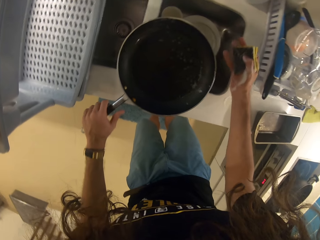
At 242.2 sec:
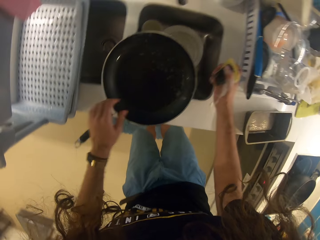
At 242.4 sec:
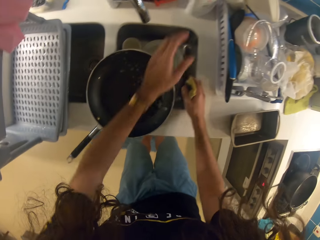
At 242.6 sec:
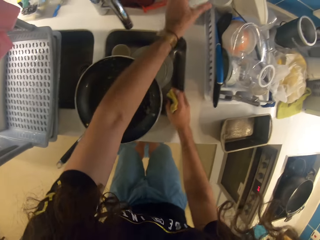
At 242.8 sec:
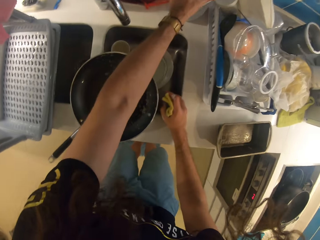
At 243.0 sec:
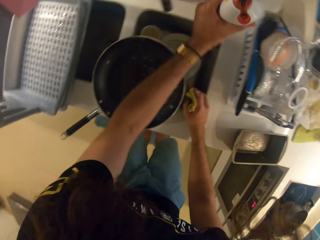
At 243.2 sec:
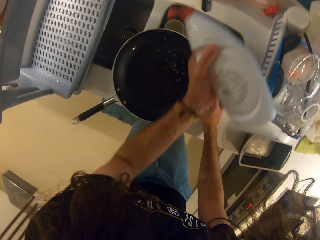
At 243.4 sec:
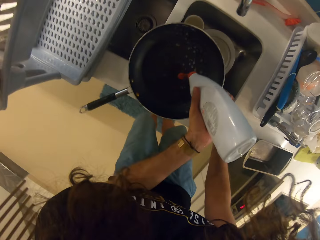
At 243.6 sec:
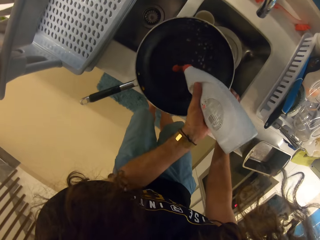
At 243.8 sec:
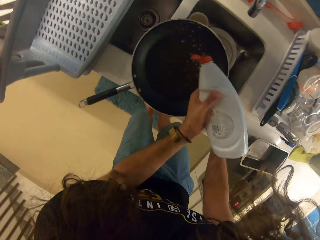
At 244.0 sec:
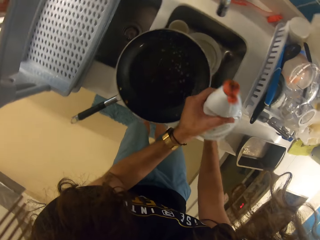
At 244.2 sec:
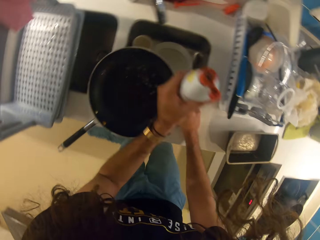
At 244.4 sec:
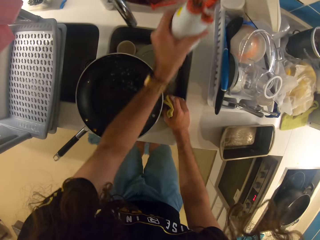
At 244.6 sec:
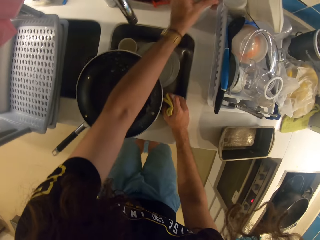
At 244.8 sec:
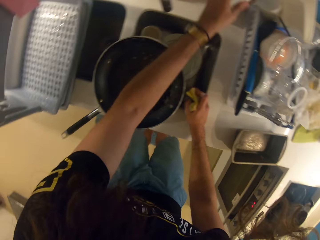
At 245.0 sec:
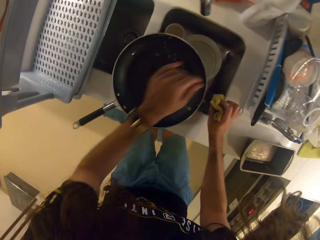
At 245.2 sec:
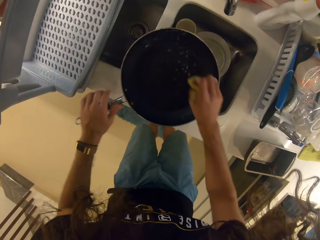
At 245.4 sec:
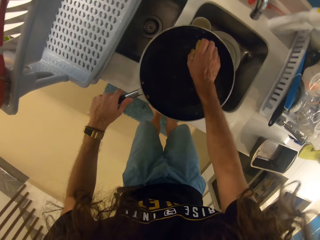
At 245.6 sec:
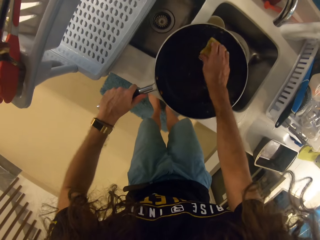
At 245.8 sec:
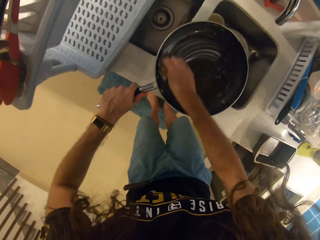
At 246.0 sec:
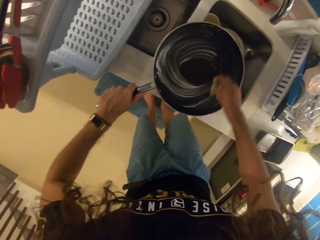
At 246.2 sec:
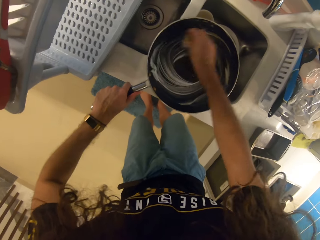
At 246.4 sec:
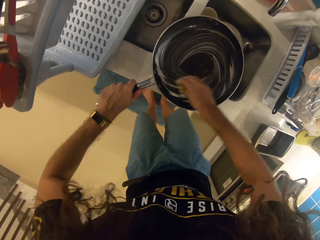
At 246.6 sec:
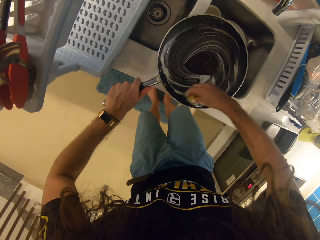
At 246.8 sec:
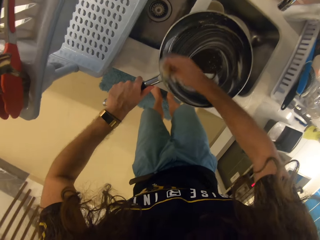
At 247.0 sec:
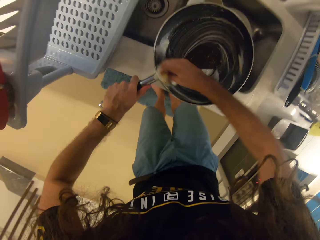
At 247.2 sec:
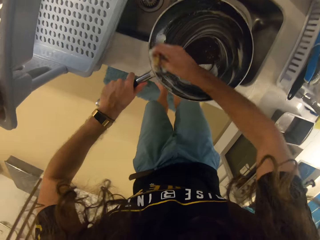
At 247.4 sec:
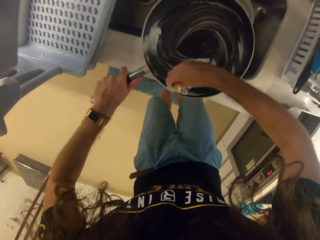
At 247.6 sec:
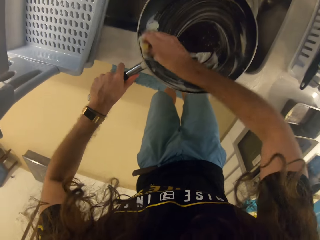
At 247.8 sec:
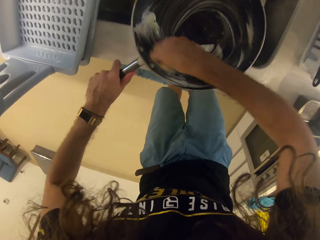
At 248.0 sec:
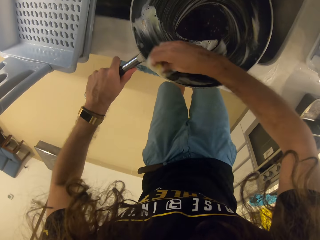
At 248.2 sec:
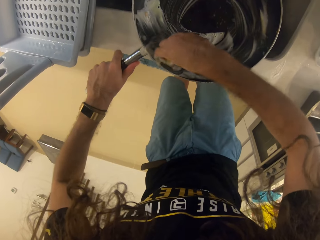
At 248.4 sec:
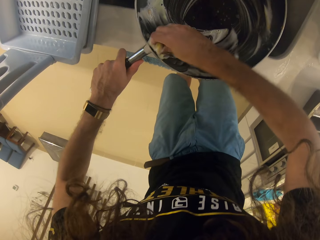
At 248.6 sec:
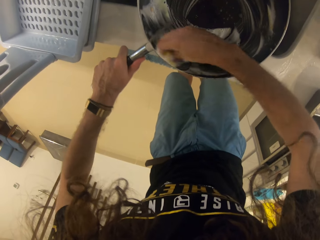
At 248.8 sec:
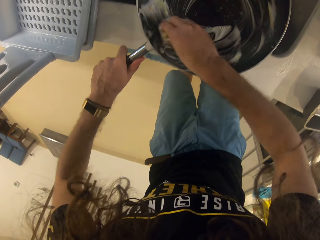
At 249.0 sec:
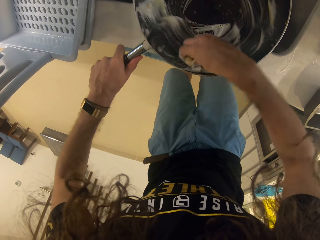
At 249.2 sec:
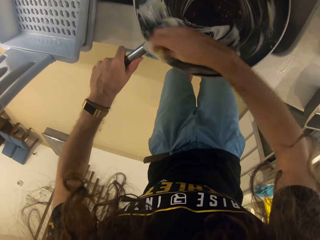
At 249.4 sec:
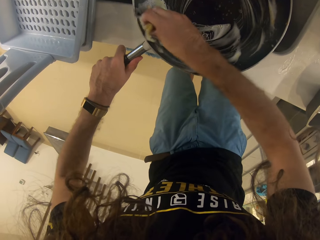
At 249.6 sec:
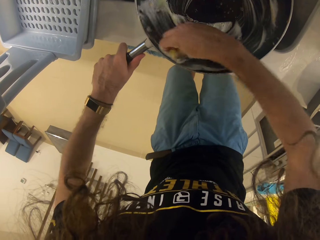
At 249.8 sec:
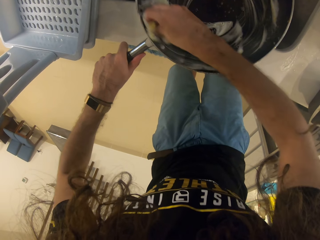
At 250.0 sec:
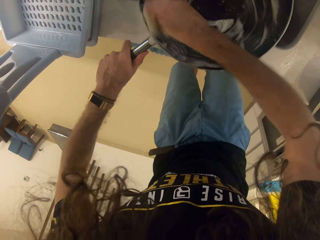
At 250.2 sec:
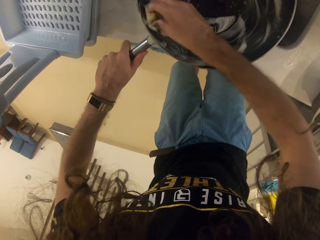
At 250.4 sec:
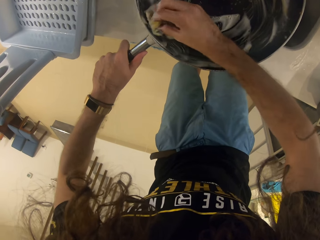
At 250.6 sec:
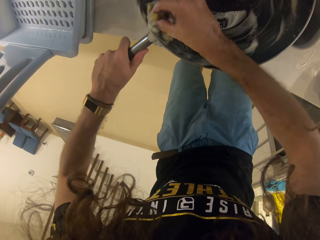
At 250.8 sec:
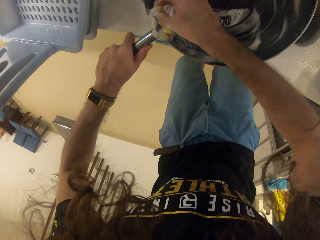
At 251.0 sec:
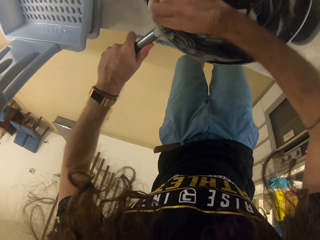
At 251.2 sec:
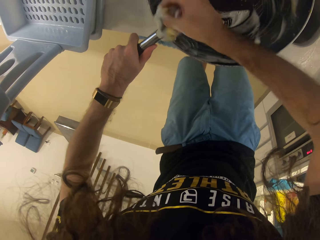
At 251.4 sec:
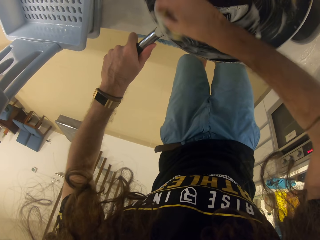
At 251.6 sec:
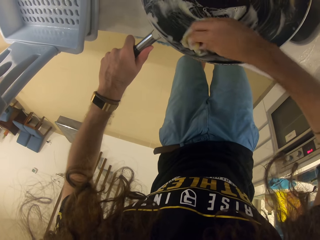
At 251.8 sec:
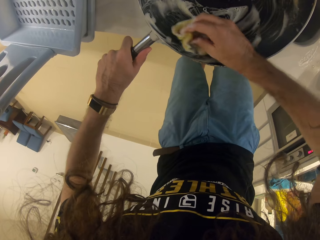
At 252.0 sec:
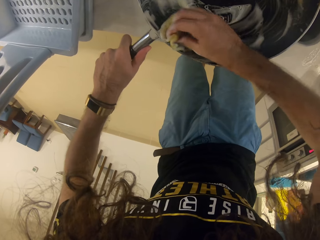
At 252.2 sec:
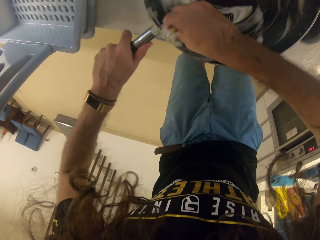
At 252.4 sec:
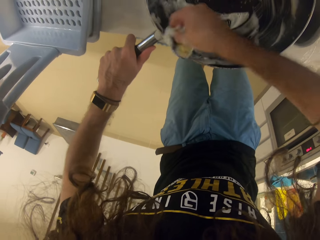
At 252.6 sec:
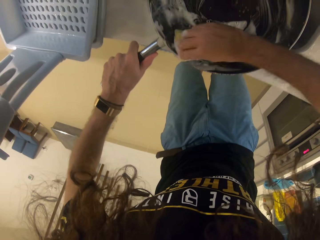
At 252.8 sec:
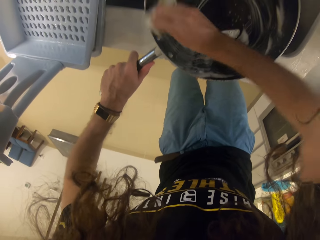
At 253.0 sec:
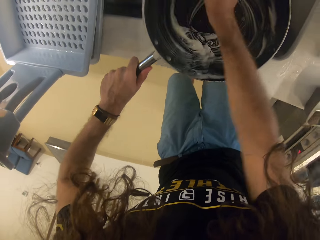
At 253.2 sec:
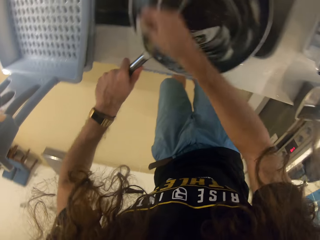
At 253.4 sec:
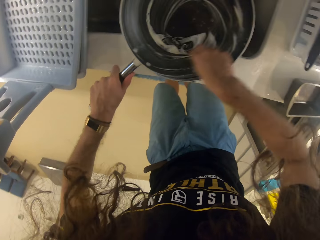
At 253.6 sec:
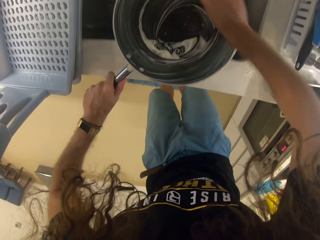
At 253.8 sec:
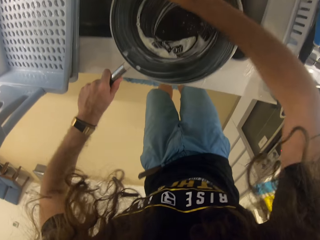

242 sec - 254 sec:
The camera wearer pours the liquid on the dish washing sponge in the frying pan. They wash the frying pan with the dish washing sponge.

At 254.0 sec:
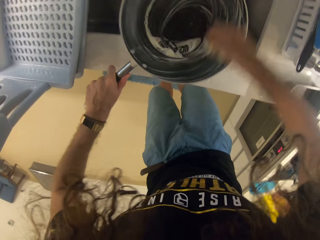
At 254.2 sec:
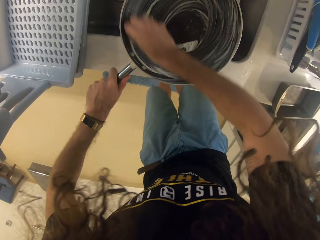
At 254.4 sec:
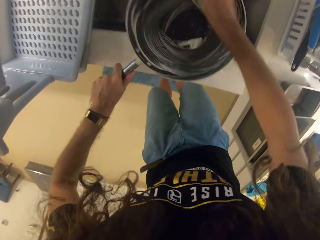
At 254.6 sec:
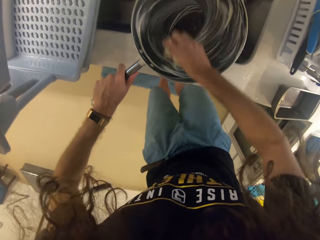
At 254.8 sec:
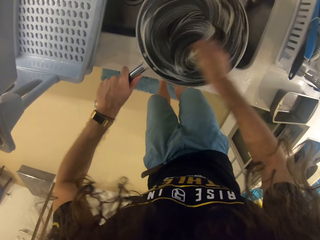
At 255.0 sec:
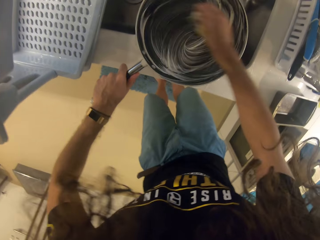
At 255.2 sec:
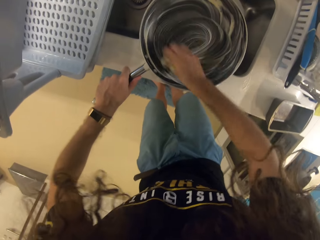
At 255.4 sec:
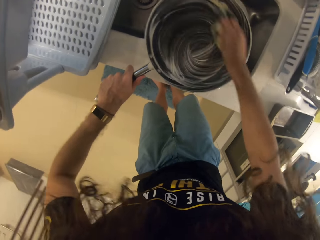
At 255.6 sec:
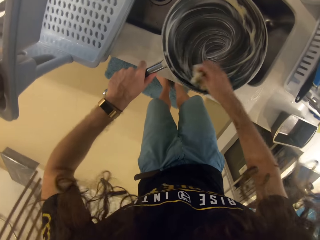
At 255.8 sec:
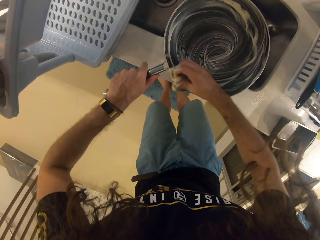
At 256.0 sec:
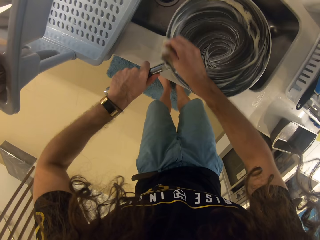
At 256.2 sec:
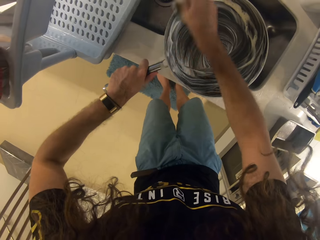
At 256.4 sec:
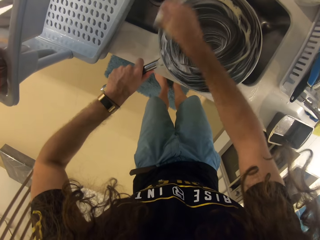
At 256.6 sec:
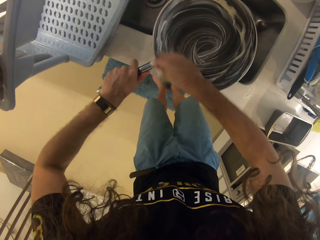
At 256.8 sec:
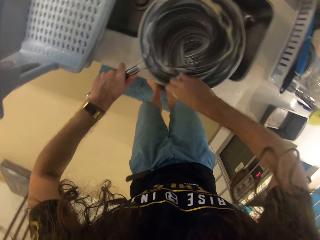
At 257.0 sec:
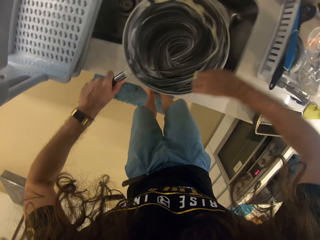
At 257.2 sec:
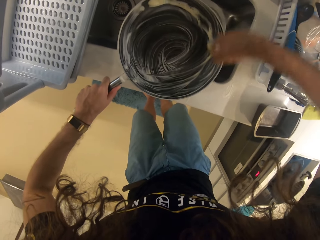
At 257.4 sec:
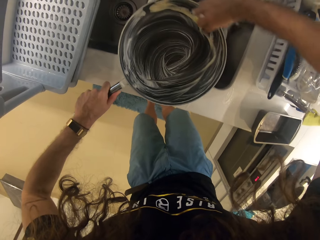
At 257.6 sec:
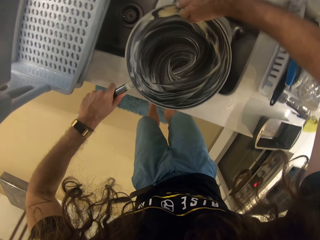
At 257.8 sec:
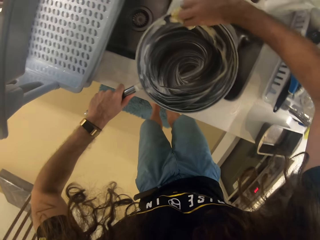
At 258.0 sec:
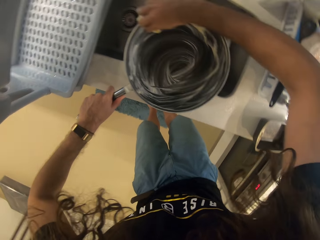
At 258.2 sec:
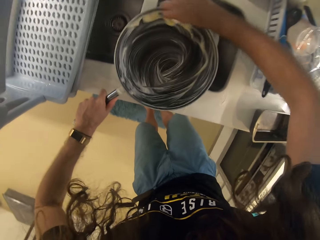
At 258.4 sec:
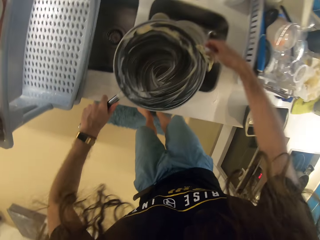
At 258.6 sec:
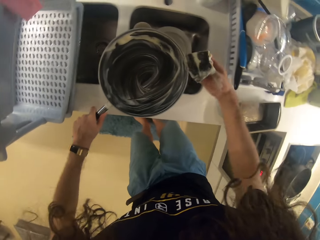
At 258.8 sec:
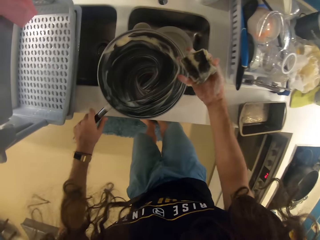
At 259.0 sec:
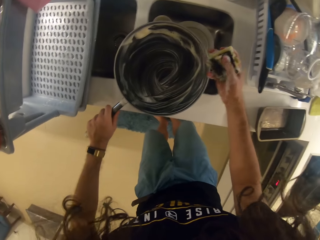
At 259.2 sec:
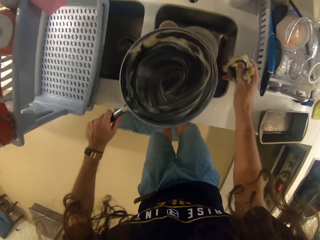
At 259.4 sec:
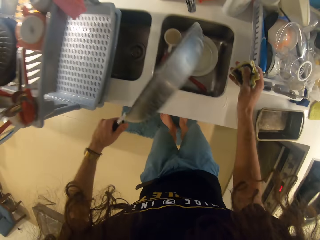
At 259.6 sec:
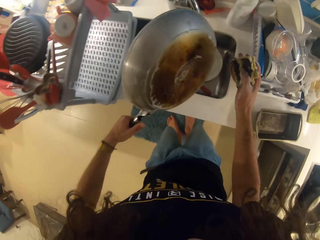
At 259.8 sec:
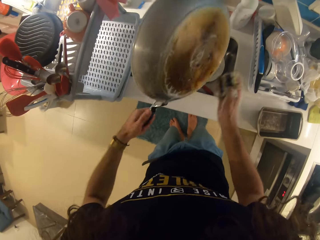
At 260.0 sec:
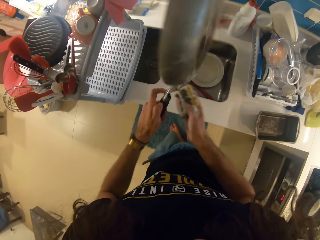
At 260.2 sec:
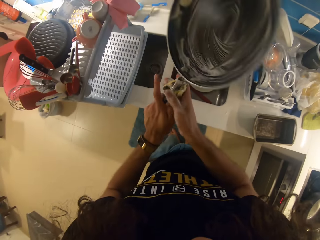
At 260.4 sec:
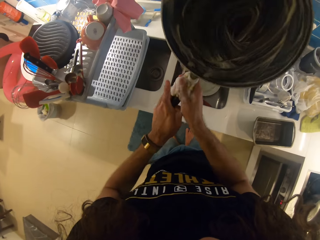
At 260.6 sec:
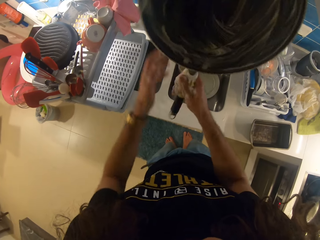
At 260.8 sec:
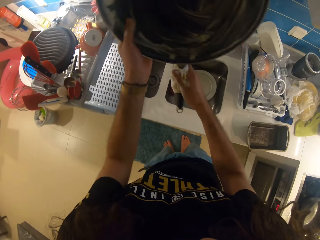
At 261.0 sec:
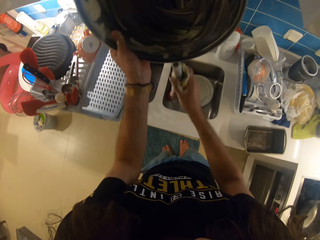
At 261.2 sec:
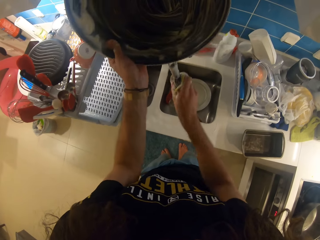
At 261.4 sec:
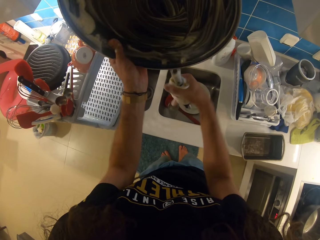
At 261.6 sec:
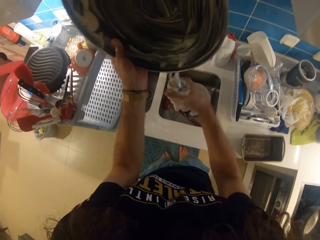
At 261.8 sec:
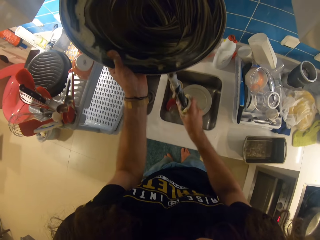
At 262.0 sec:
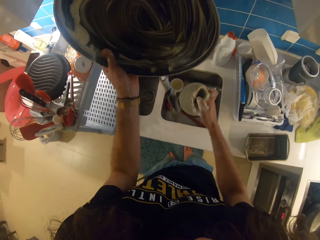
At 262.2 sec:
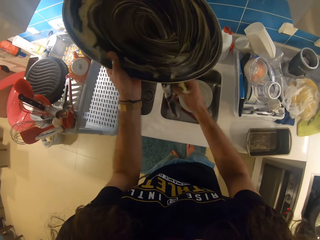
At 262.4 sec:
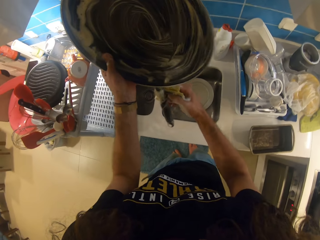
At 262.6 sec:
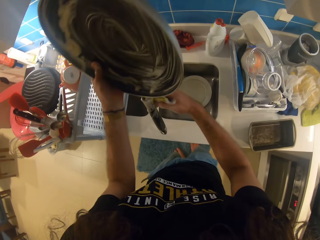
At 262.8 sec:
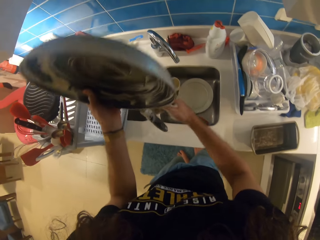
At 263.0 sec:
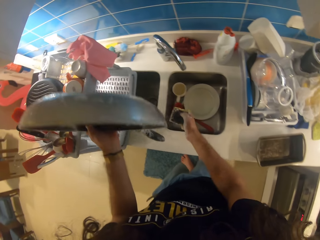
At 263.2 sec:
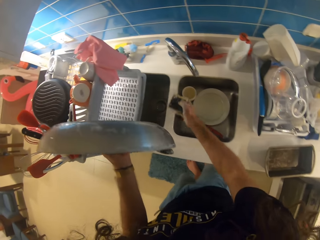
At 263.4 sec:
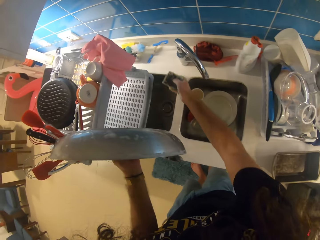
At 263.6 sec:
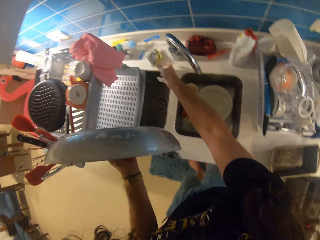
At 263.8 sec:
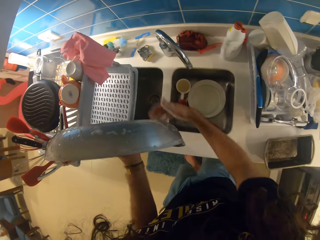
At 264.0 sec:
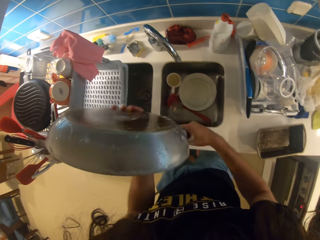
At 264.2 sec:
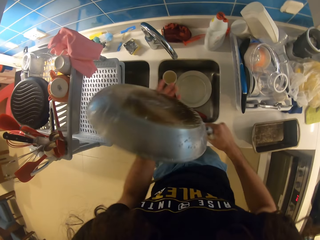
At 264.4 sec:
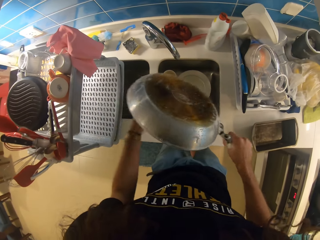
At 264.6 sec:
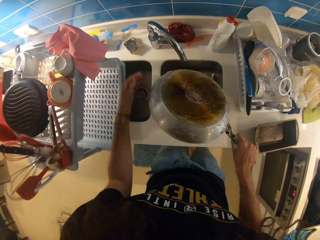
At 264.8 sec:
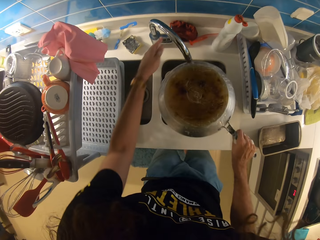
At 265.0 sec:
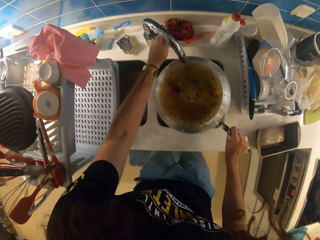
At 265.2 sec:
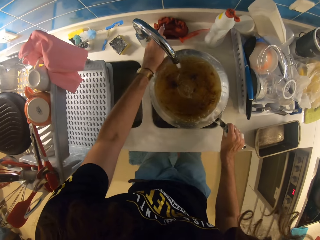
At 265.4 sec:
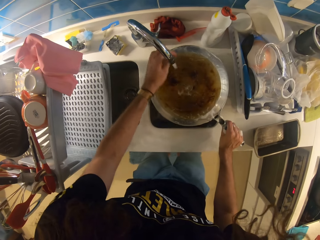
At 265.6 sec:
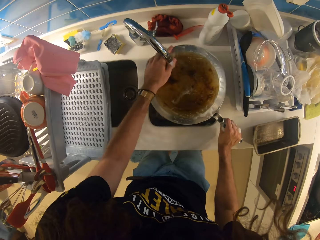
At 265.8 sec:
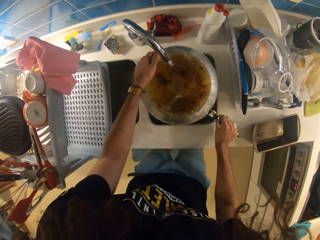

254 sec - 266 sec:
The camera wearer puts down the dish washing sponge. They rinse the pan.
